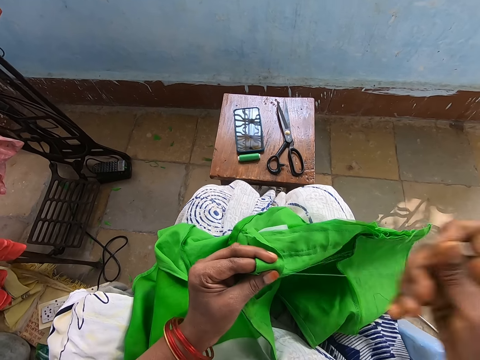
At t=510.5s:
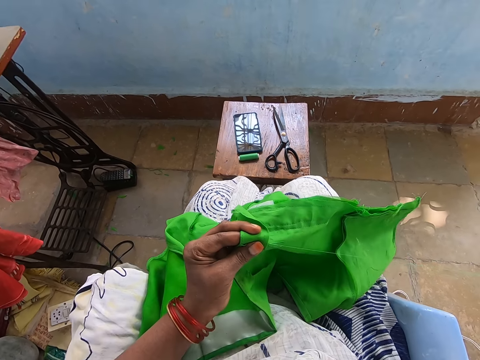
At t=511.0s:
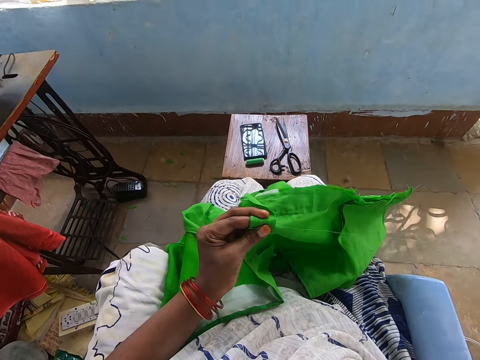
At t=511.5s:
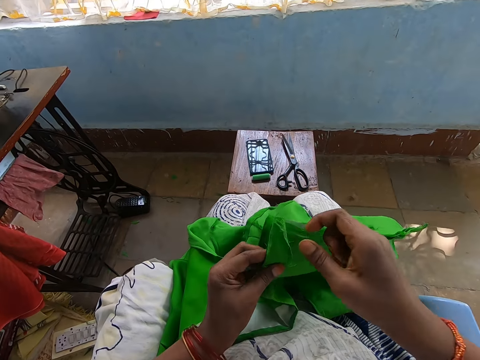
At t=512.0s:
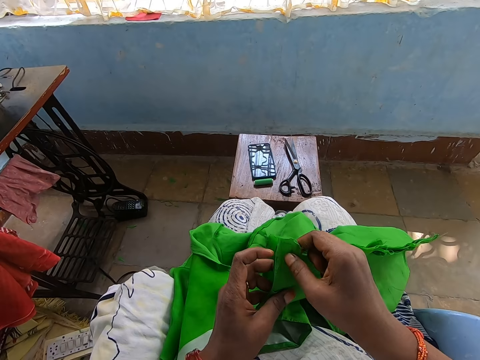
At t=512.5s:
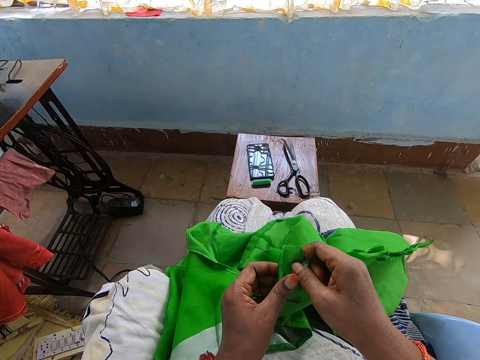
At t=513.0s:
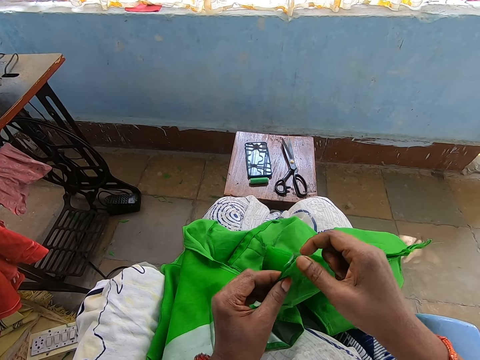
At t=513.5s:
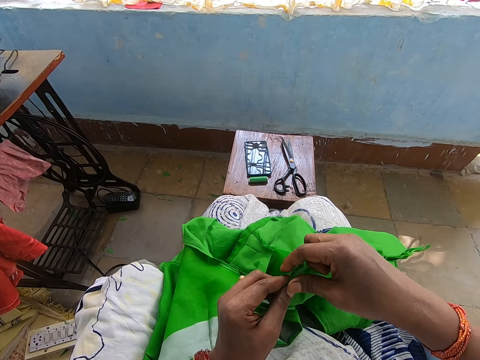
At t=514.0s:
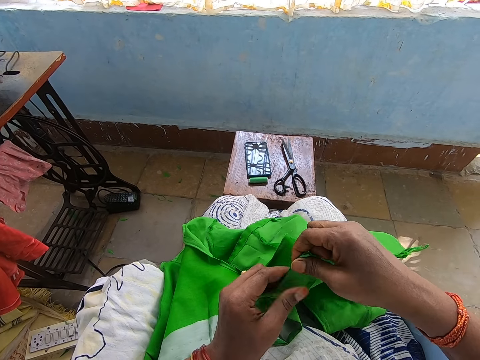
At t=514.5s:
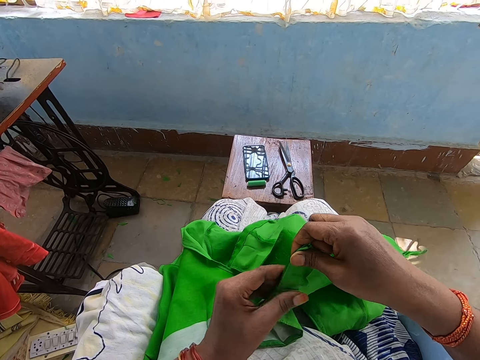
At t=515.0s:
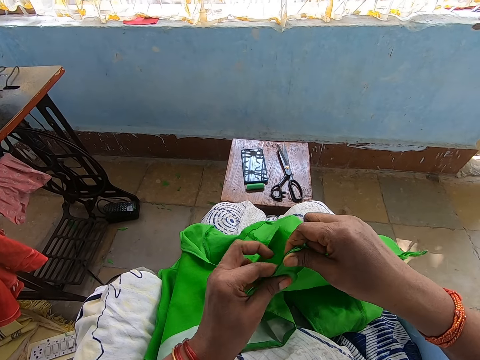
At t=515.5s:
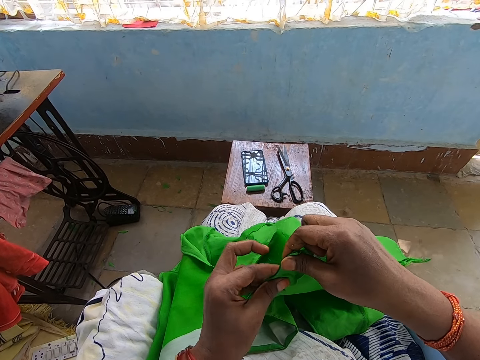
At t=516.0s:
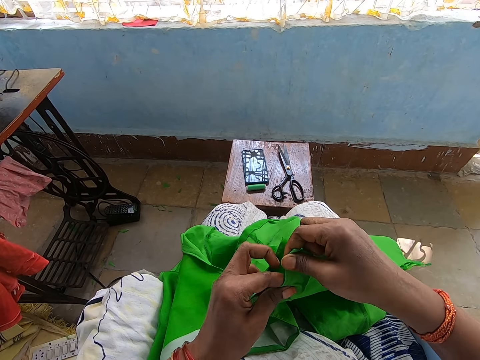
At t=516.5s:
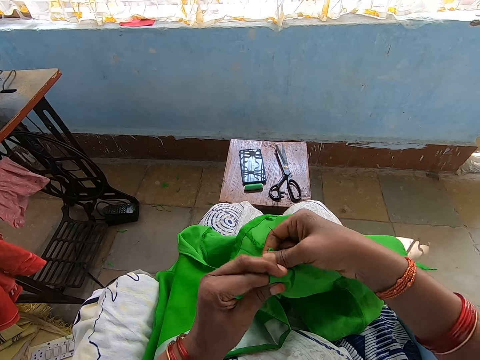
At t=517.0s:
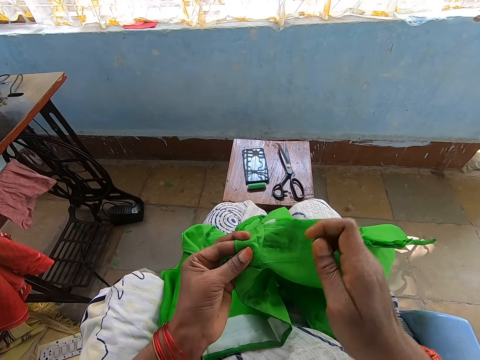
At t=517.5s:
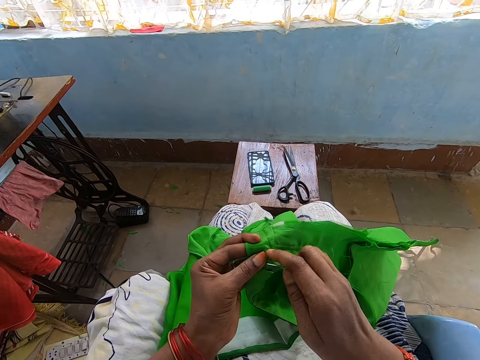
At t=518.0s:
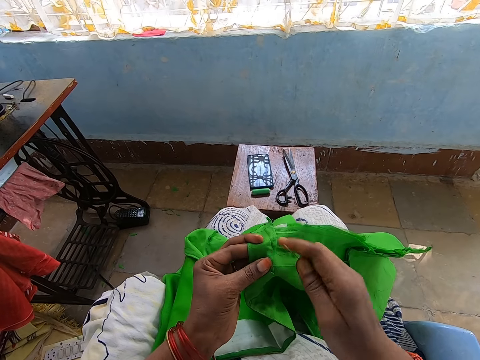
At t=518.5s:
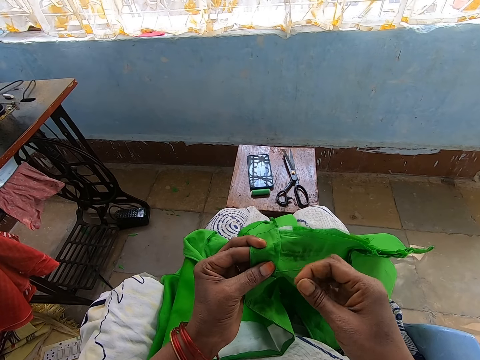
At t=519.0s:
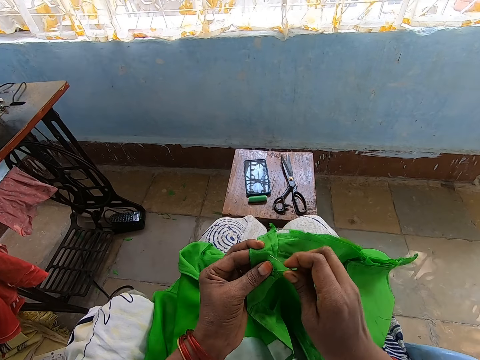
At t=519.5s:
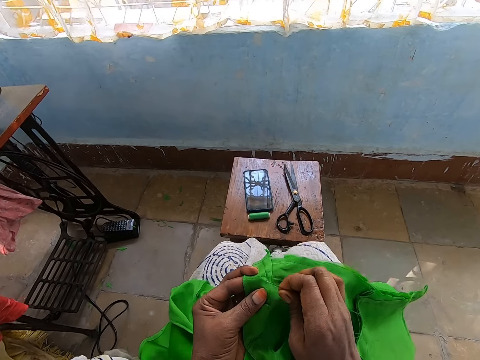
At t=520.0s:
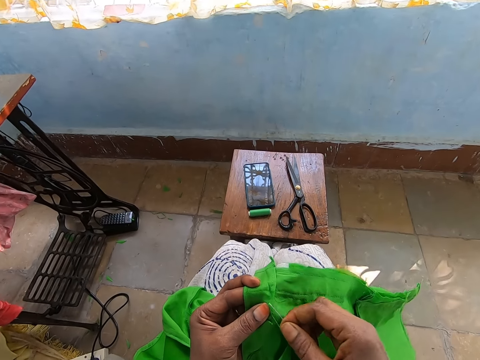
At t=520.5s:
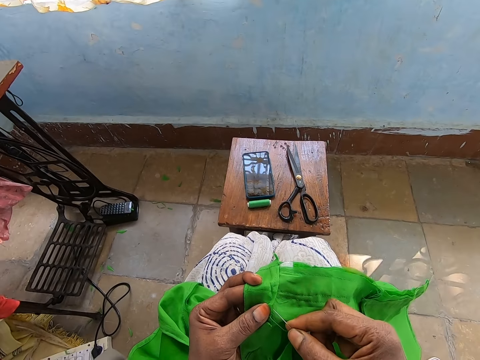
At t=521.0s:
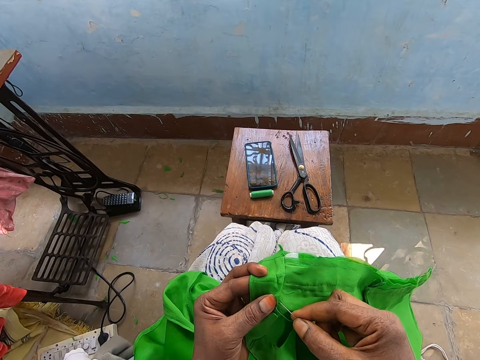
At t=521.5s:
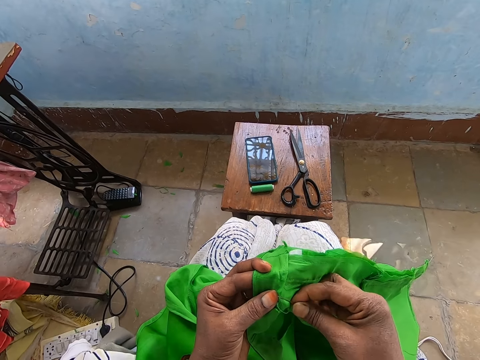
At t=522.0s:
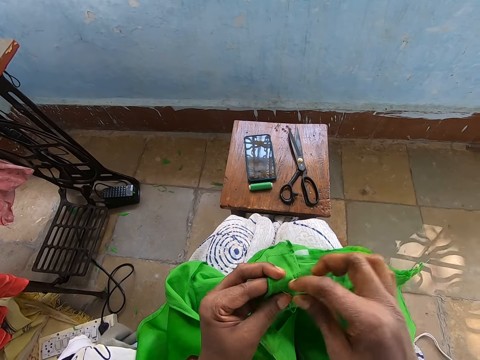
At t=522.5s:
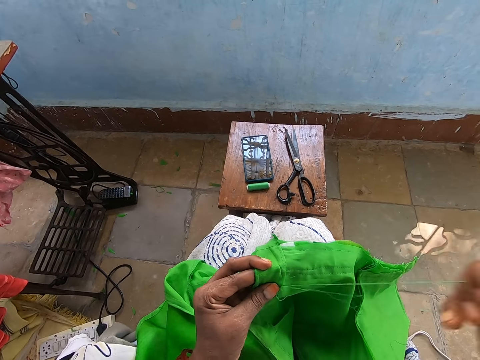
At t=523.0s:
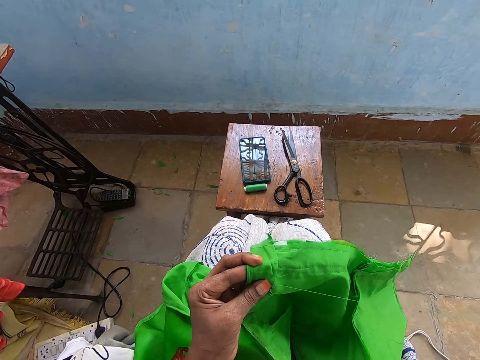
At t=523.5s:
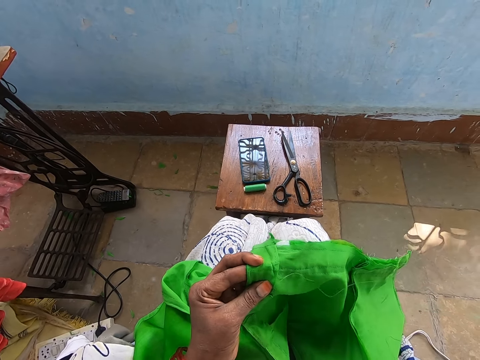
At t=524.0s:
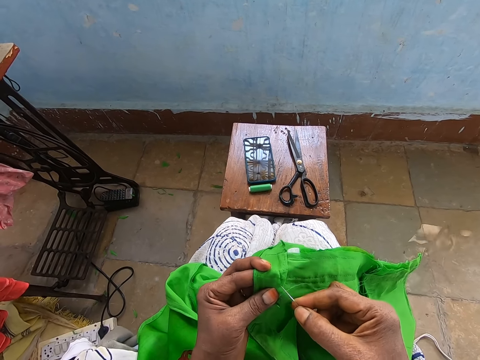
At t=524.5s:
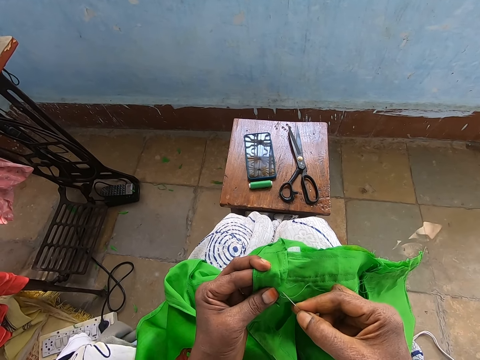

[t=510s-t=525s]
The camera wearer adjusts the piece of cloth with both hands. She folds the fabric onto her finger. She stitches the piece of cloth in her left hand with the needle and thread in her right hand in a room.

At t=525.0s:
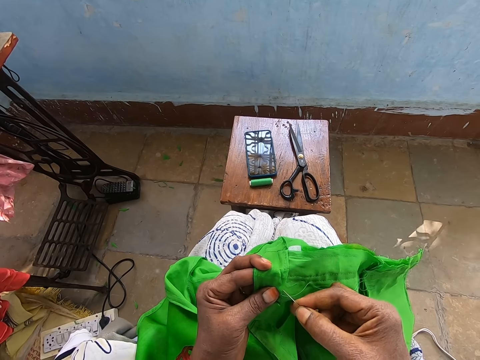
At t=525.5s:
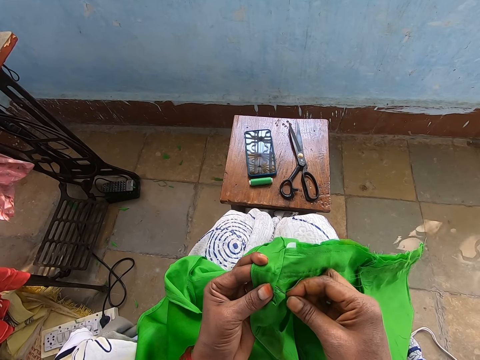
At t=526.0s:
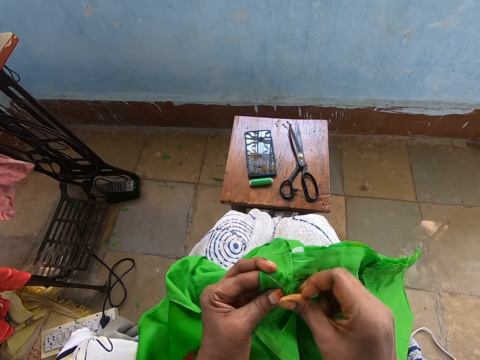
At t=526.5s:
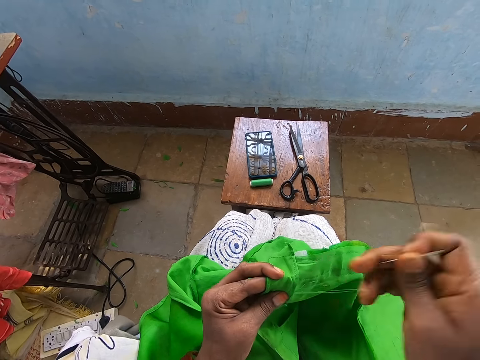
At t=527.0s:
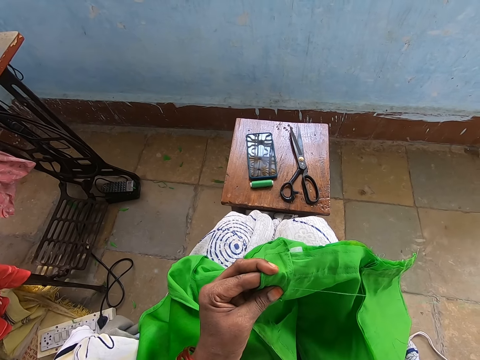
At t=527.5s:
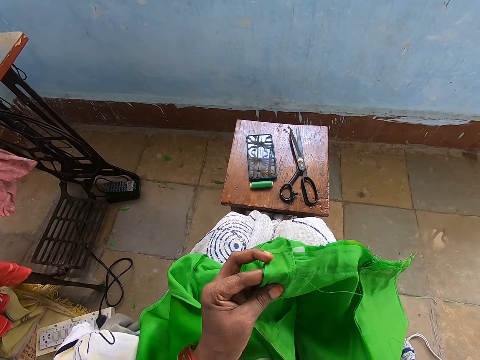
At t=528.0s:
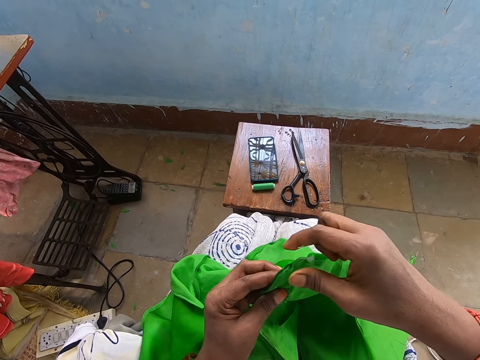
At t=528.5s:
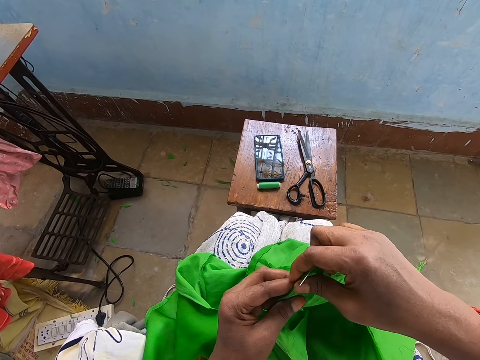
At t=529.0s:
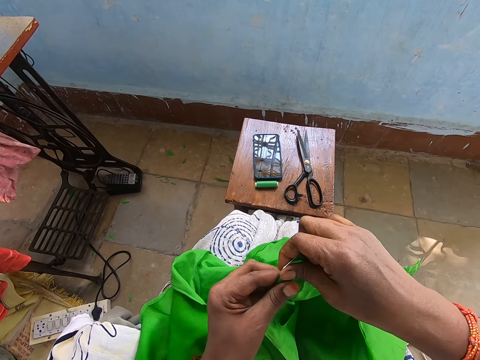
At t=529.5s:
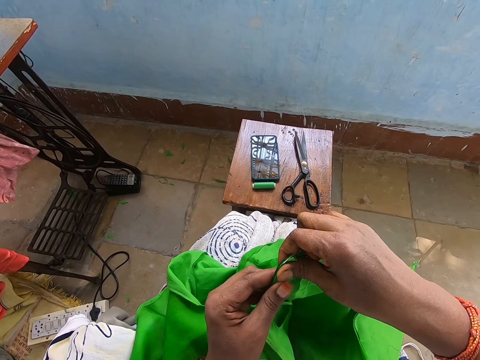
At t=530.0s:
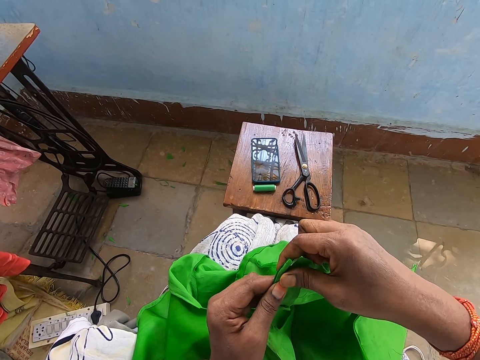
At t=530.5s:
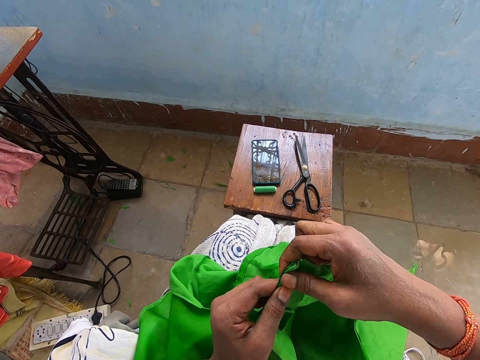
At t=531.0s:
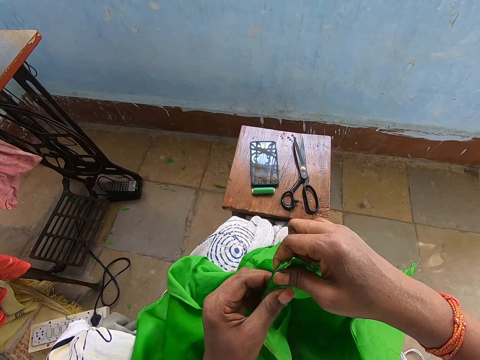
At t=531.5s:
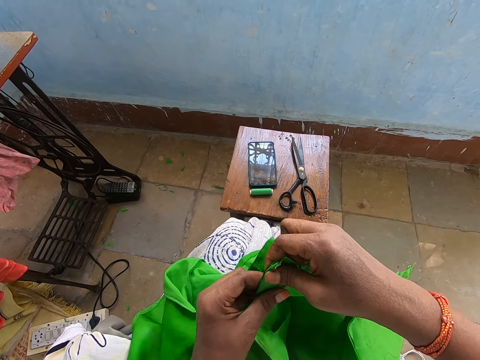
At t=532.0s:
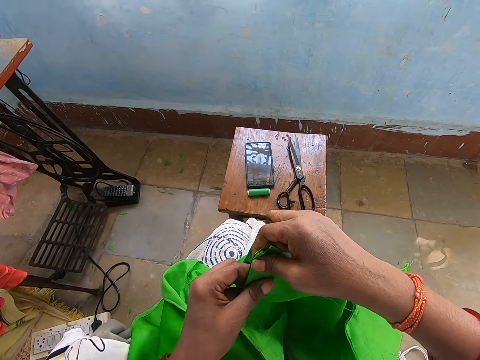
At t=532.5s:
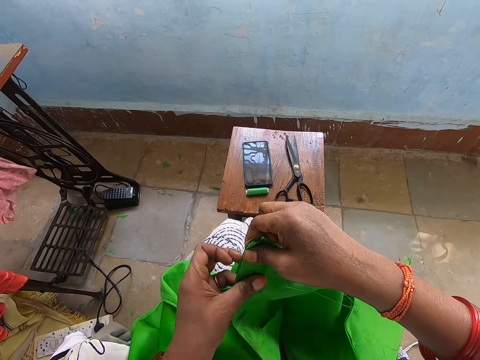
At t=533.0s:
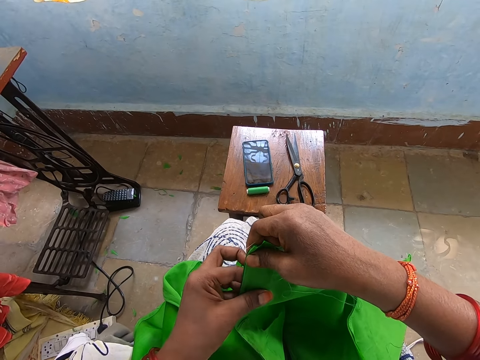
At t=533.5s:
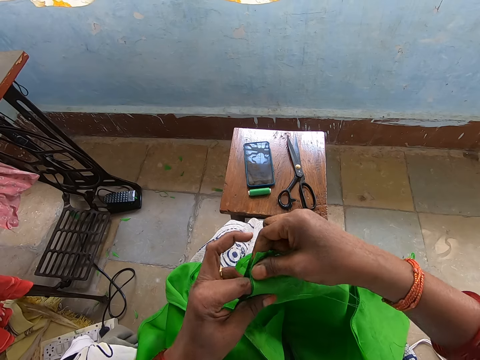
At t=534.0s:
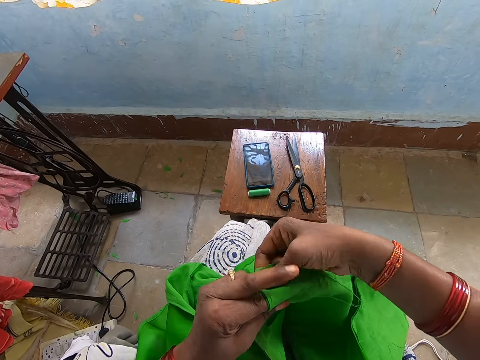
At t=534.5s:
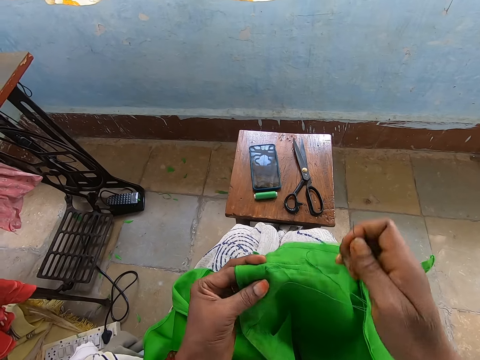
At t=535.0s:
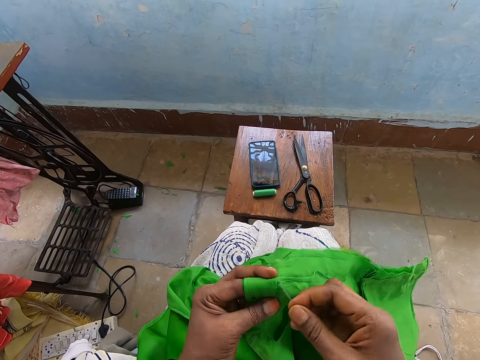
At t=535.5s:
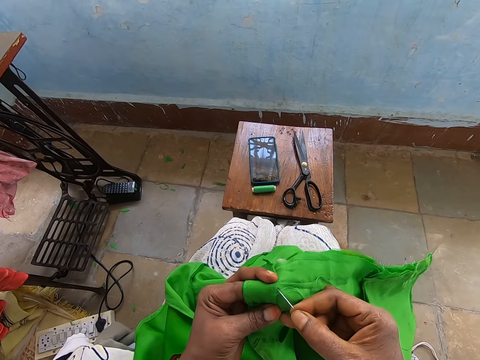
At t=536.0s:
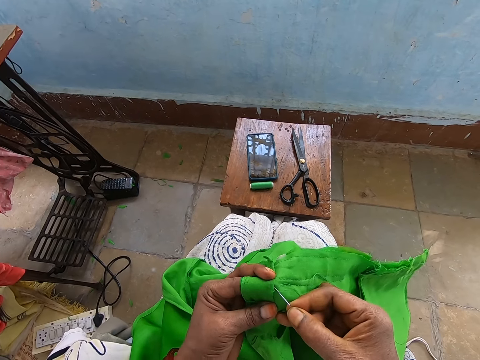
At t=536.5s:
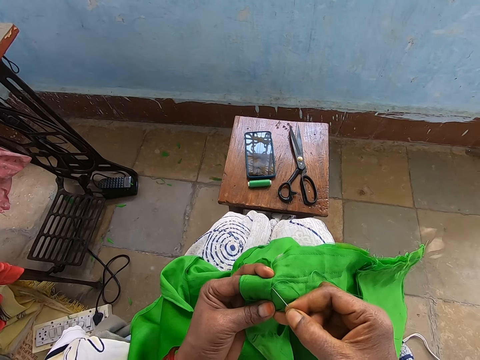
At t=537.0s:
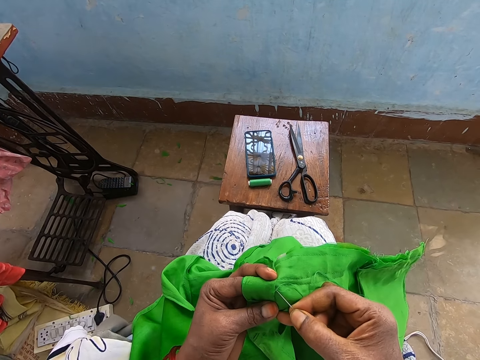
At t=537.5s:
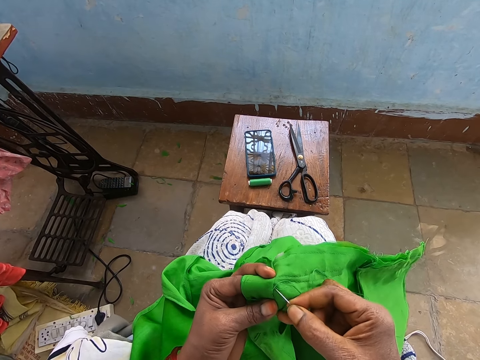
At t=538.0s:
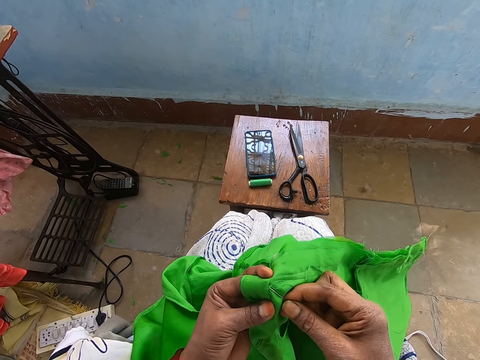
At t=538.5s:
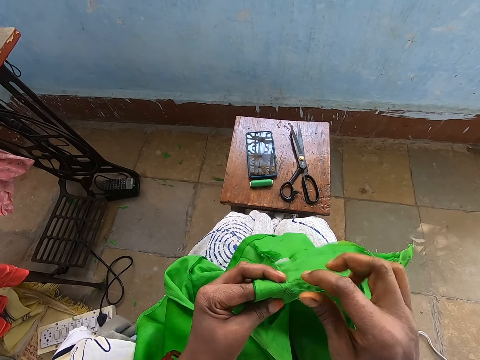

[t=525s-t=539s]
The camera wearer adjusts the piece of cloth with both hands. She folds the fabric onto her finger. She stitches the piece of cloth in her left hand with the needle and thread in her right hand in a room.
